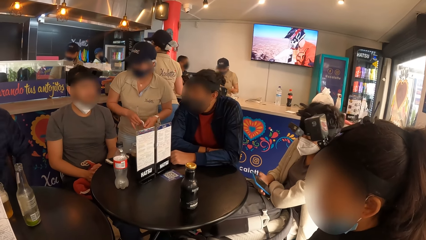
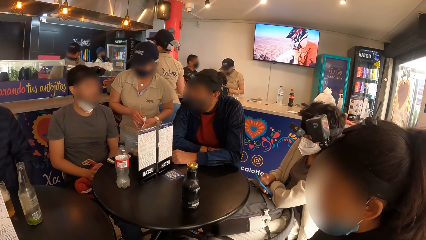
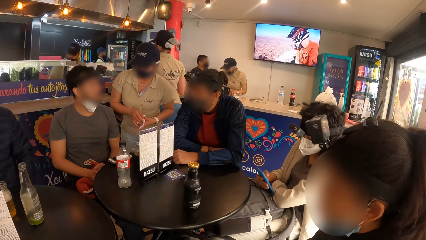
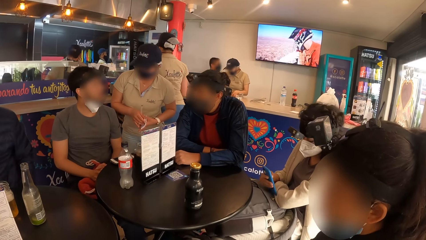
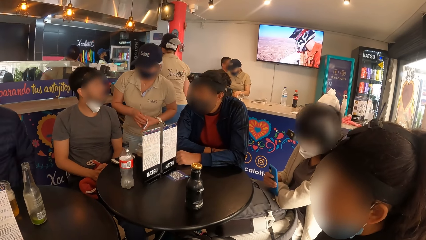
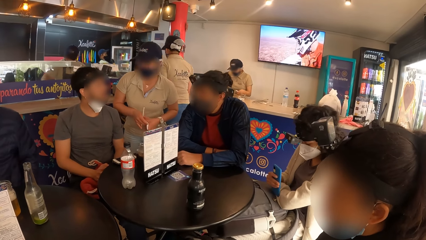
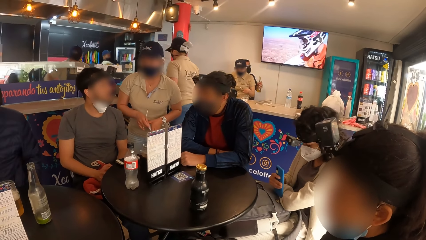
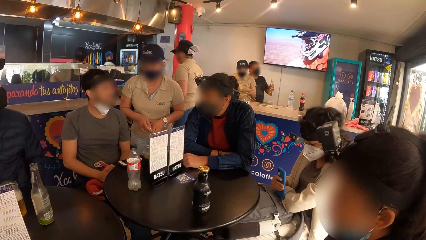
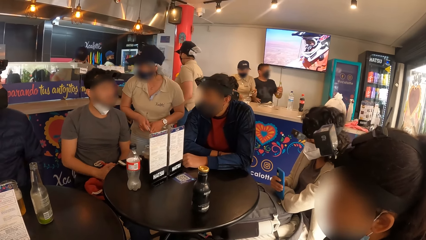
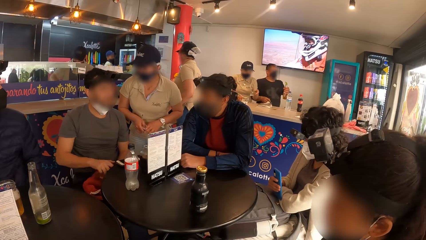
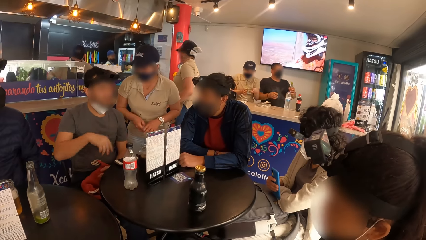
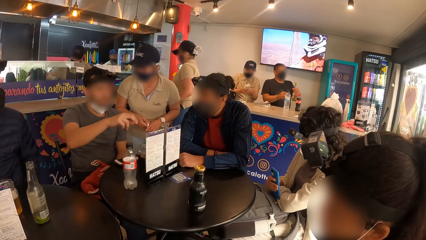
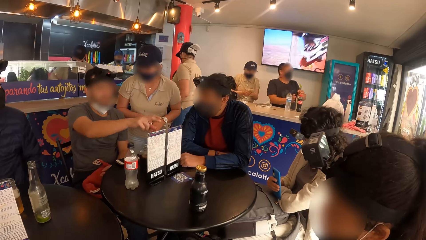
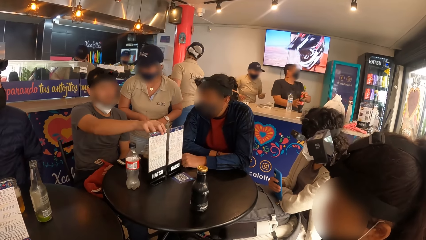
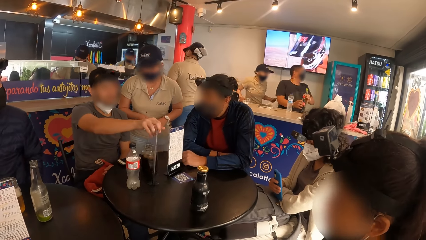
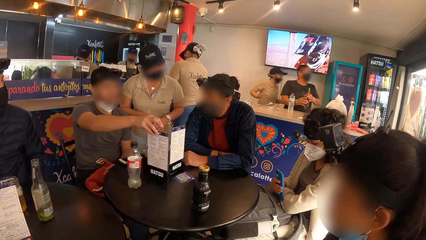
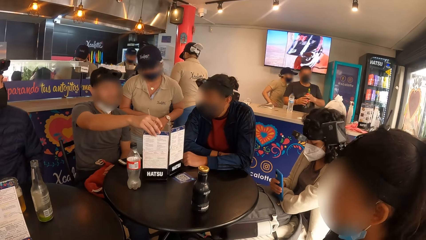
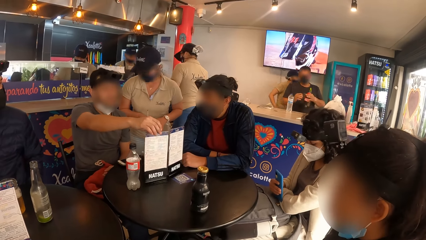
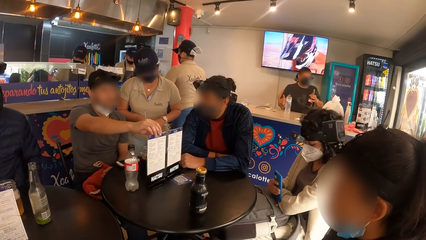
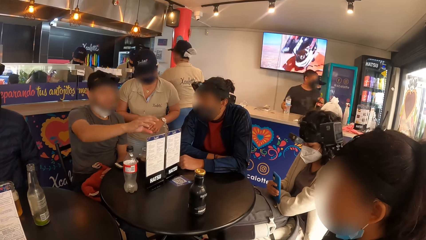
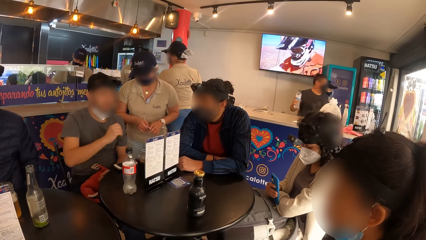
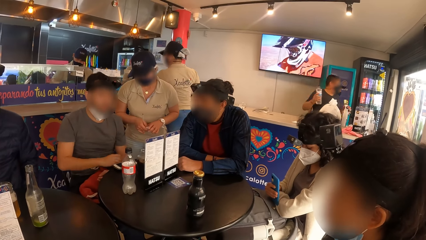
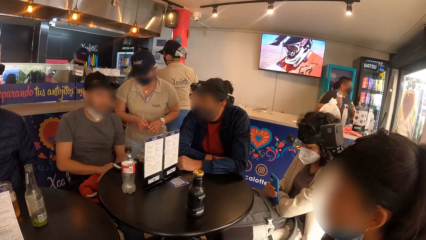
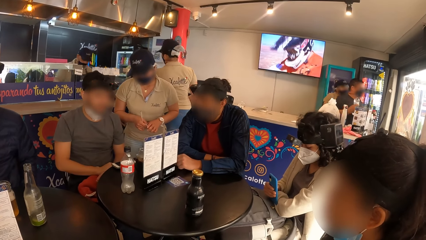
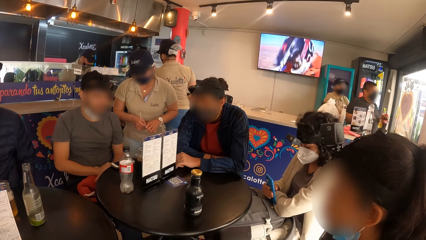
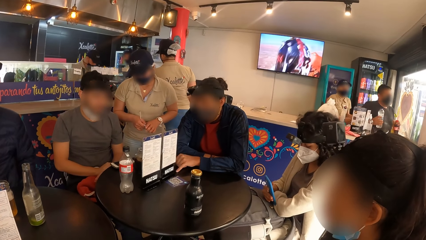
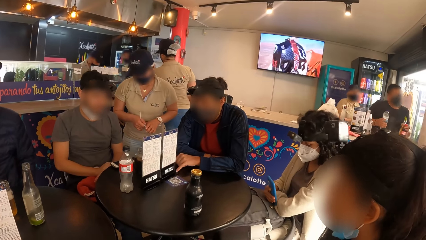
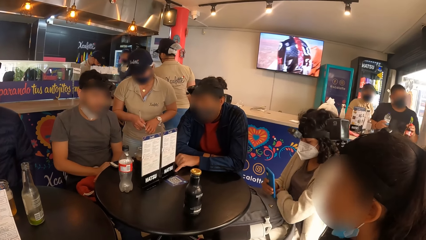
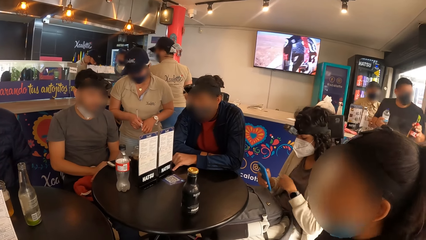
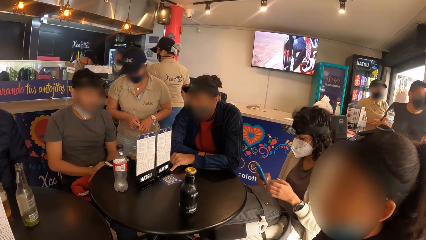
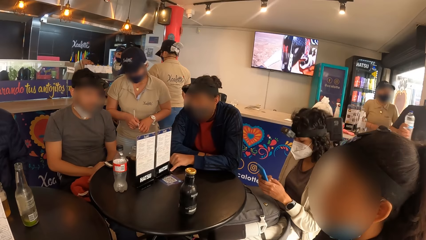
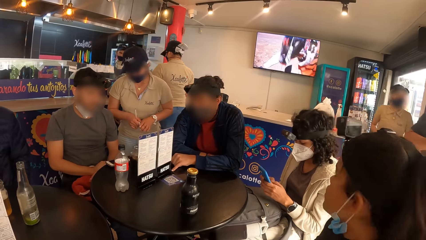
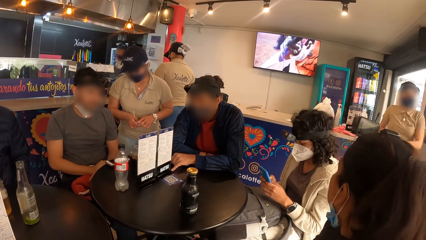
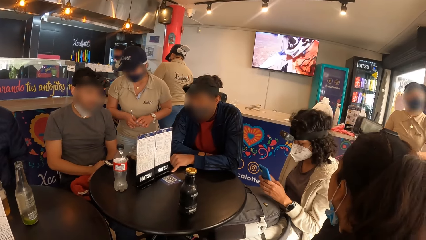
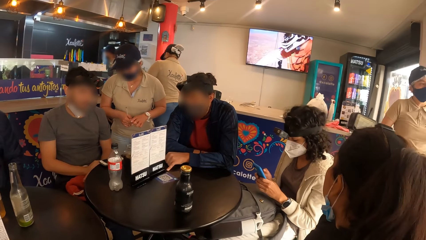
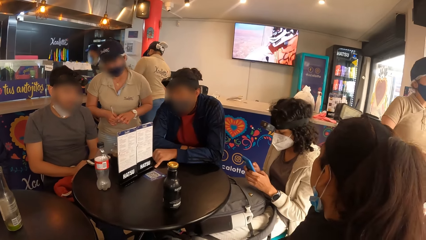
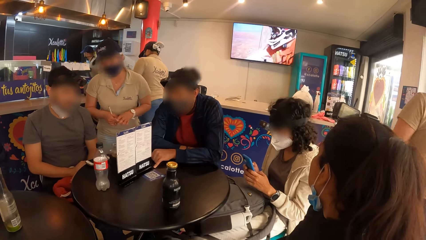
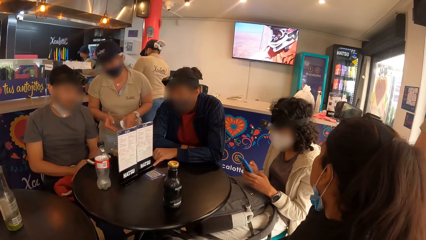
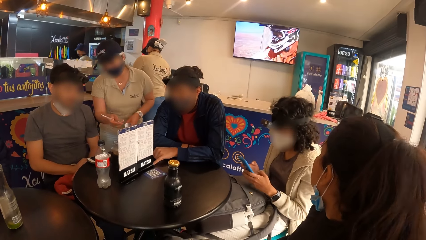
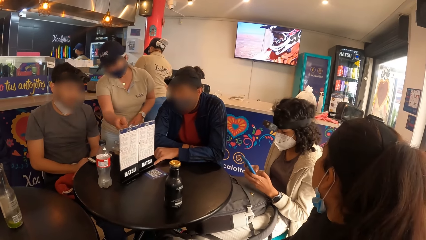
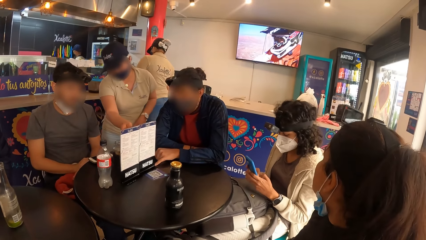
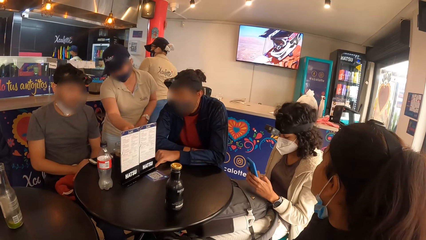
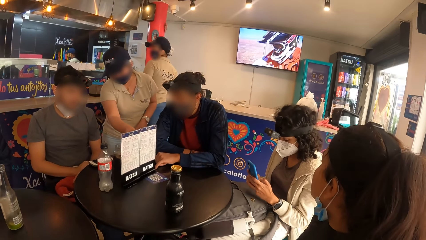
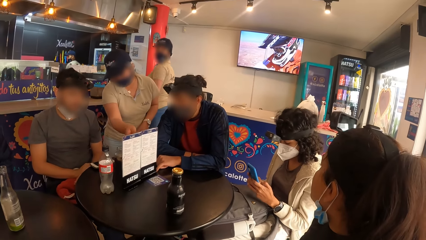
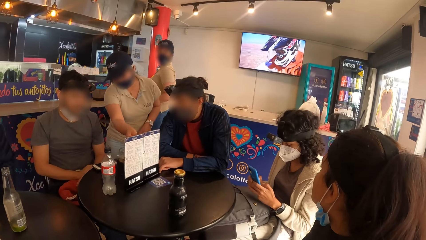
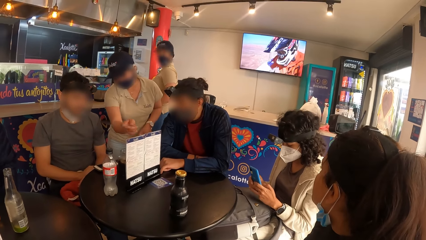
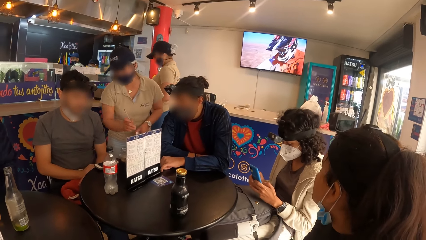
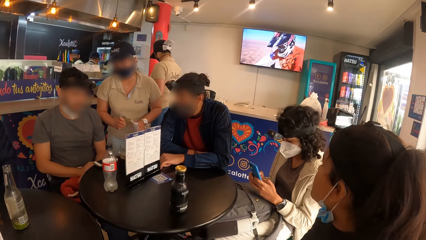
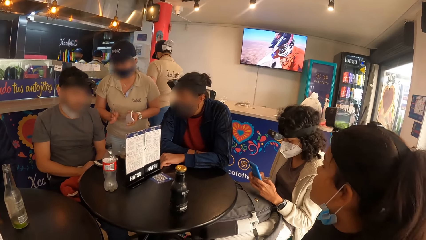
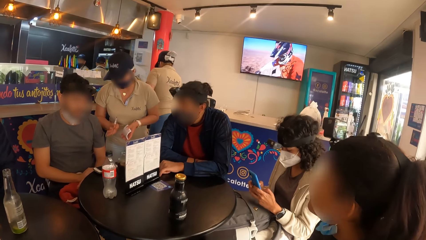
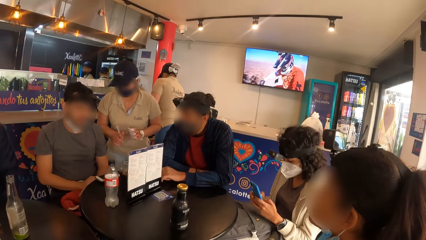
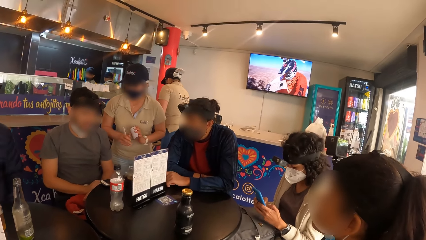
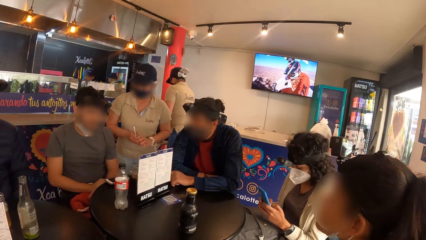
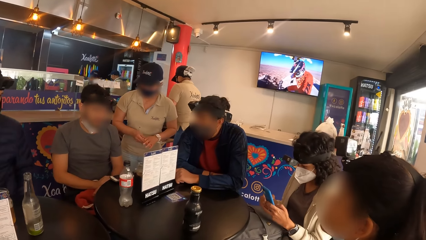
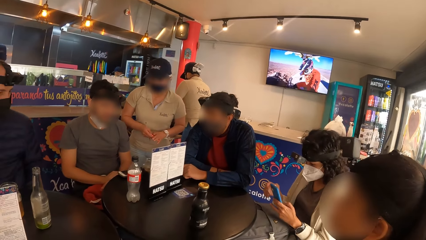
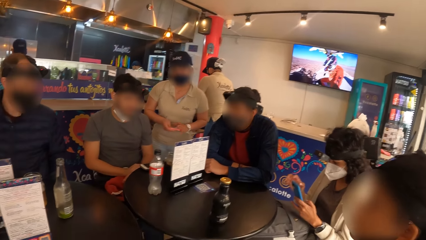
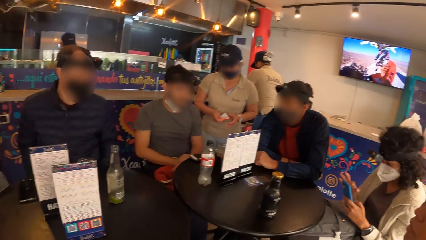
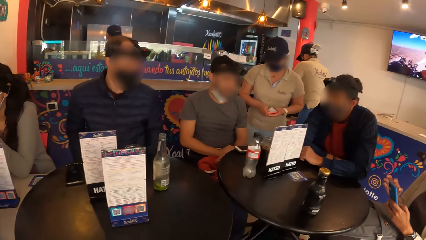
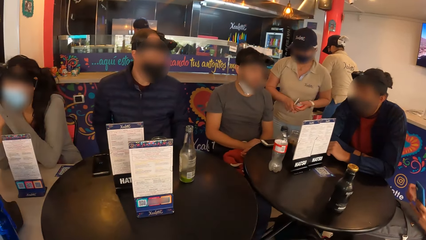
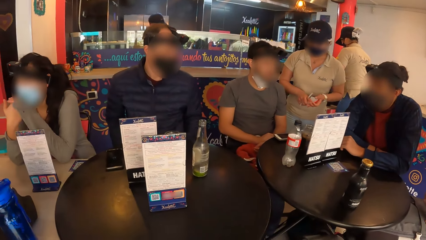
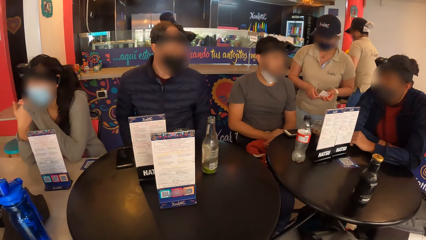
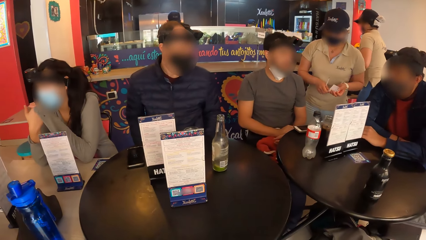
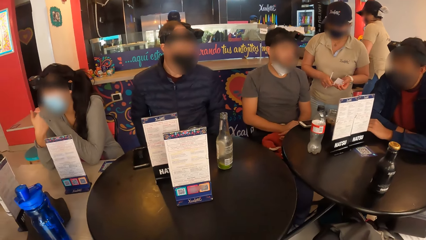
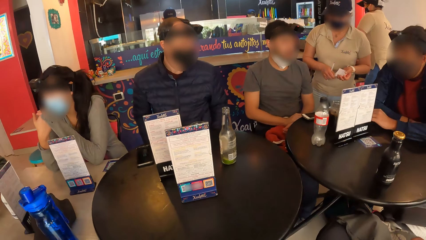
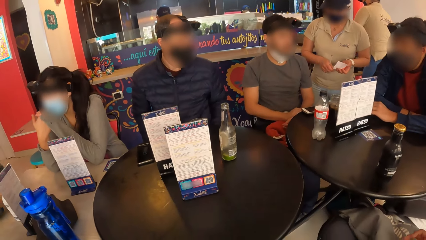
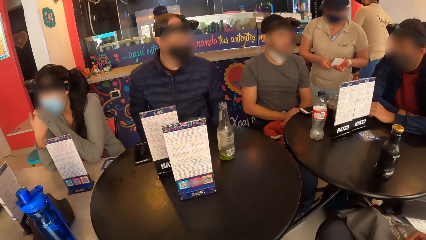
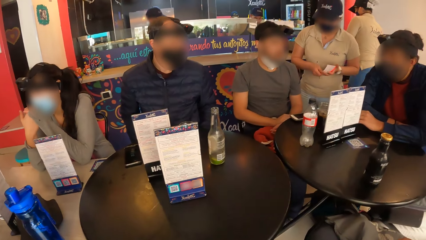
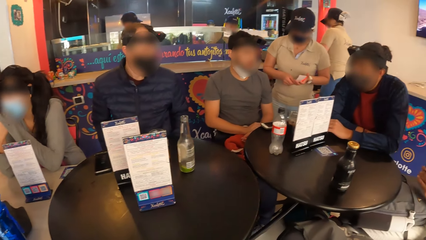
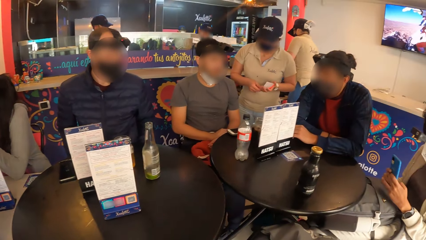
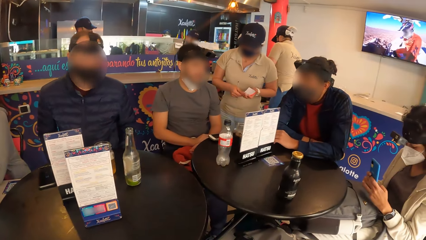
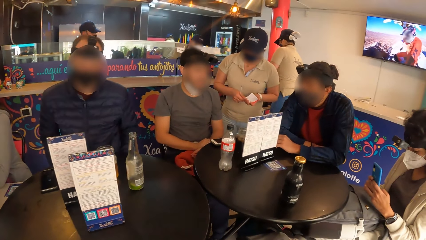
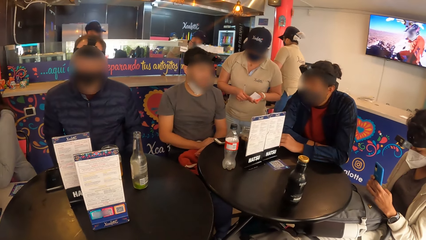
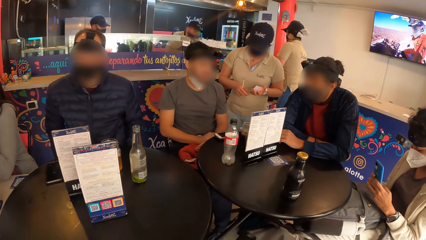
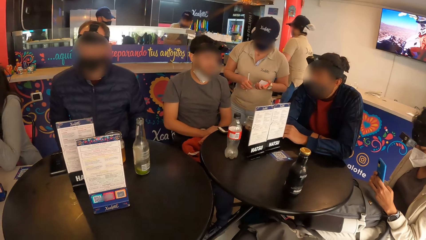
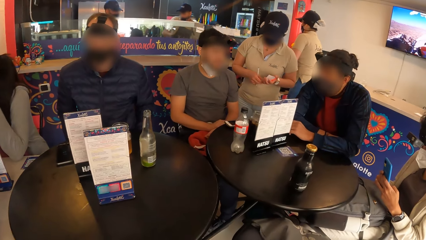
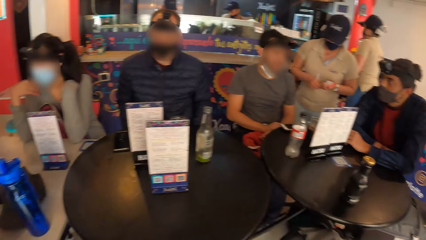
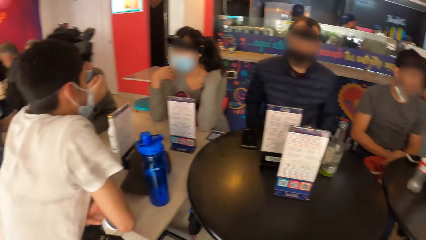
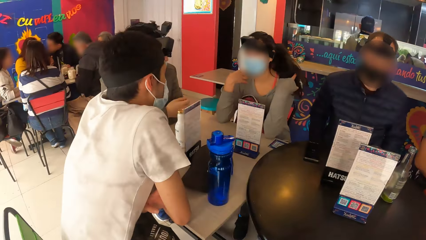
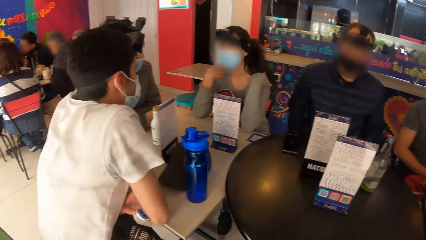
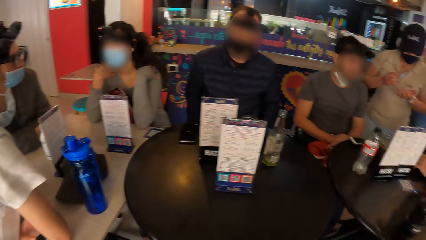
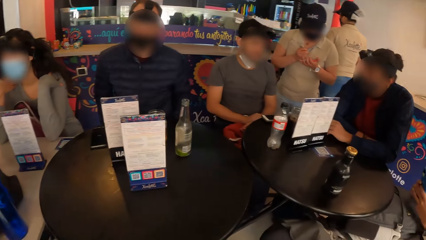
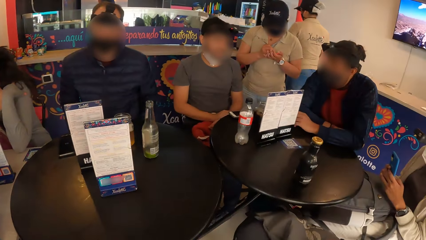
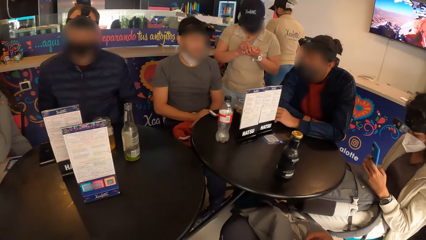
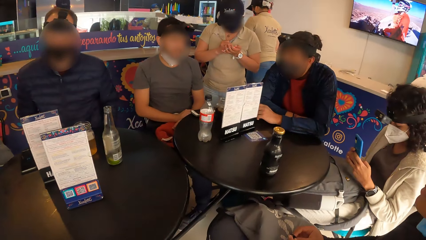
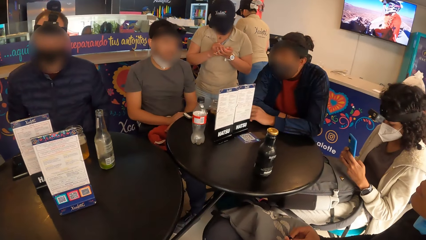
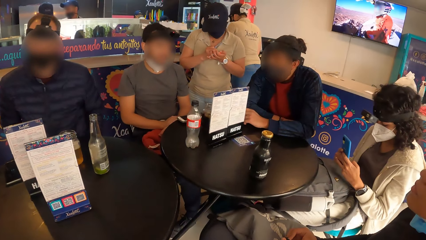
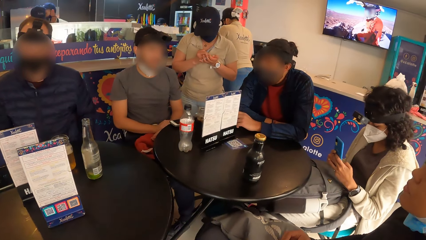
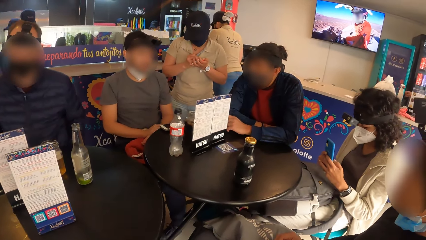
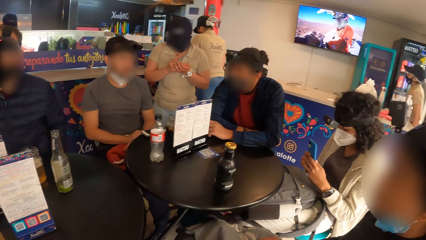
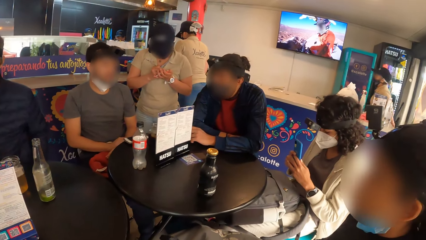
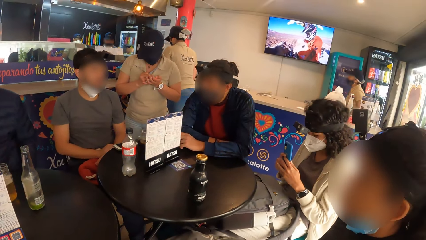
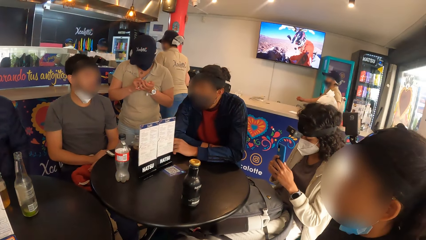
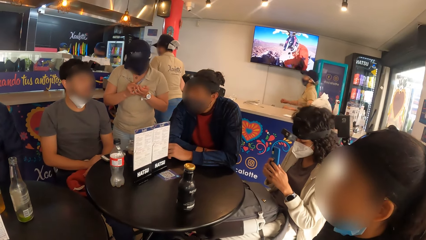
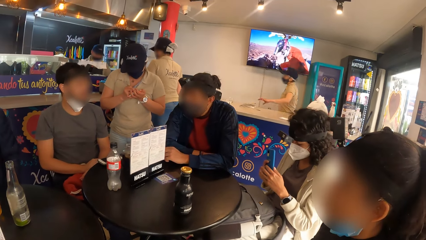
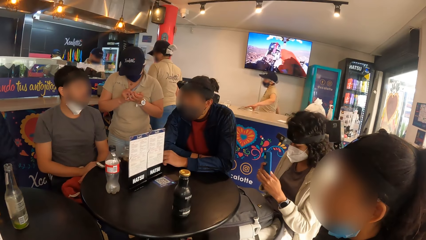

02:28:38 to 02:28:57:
The woman operates the phone in her right hand. A man moves a table top menu with his right hand. The waiter writes on the notepad in her left hand with the pen in her right hand.
